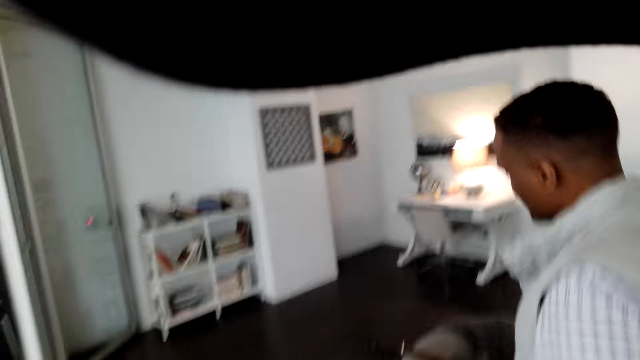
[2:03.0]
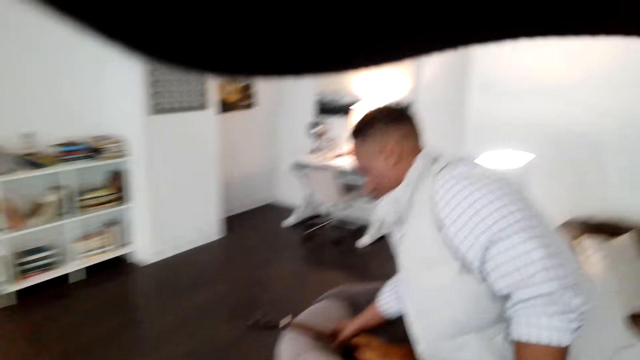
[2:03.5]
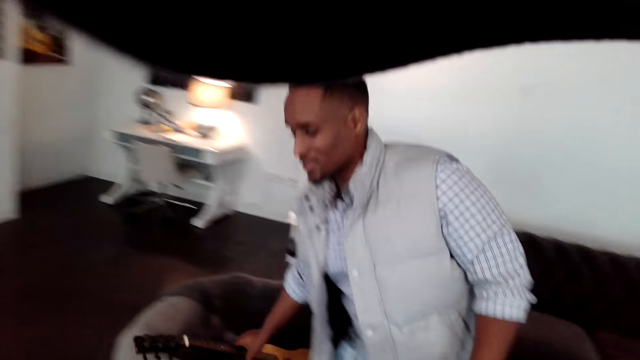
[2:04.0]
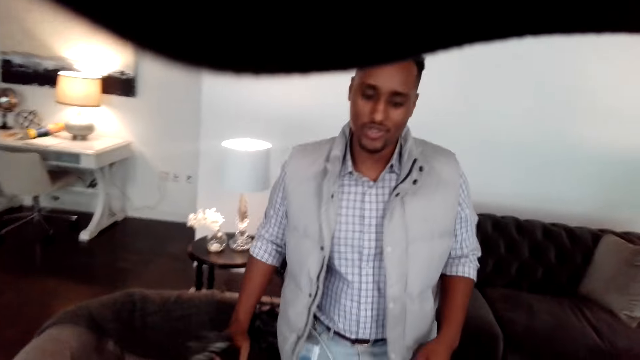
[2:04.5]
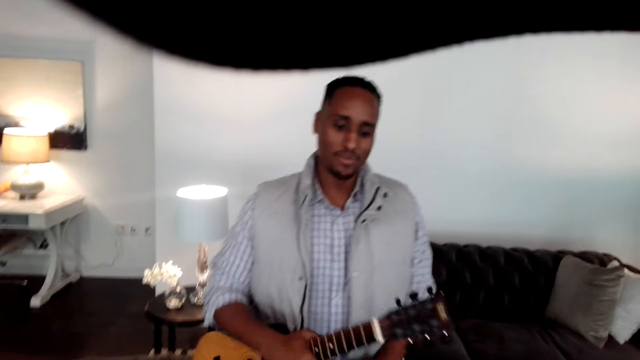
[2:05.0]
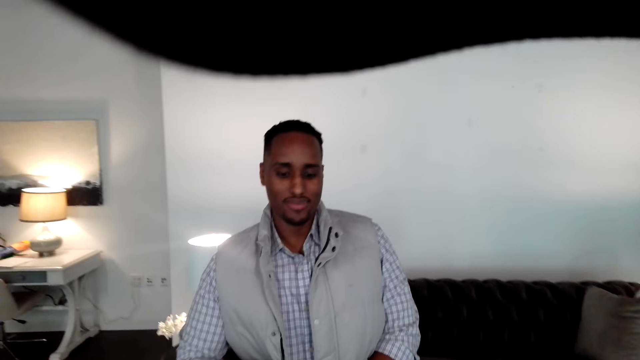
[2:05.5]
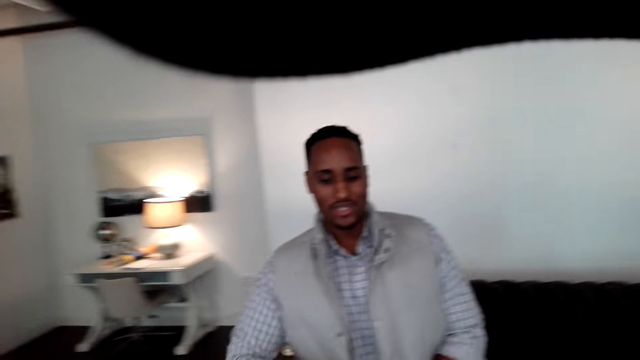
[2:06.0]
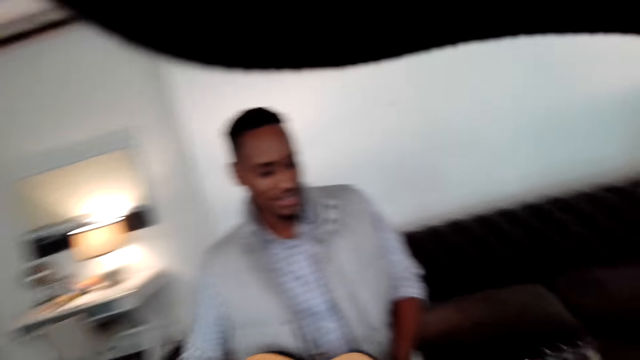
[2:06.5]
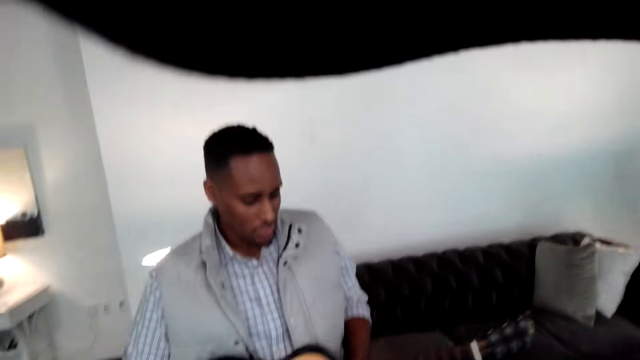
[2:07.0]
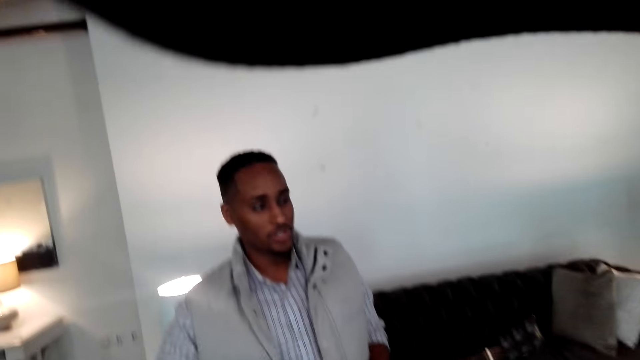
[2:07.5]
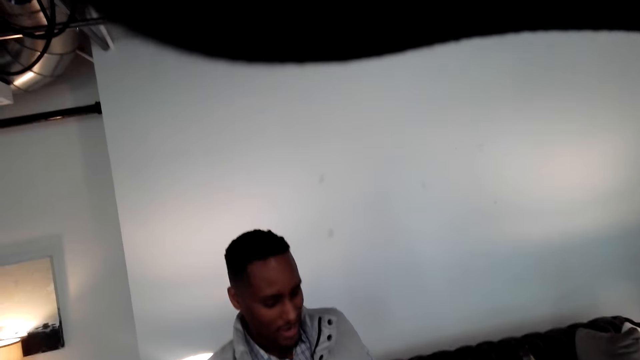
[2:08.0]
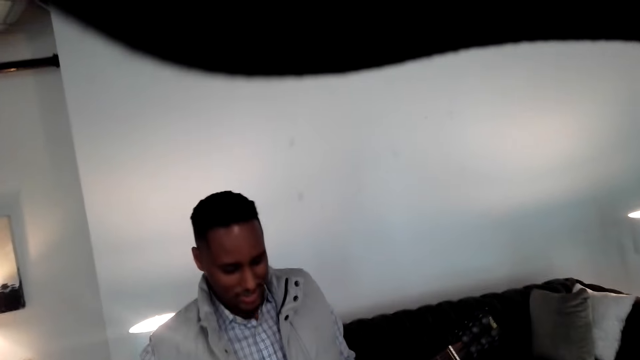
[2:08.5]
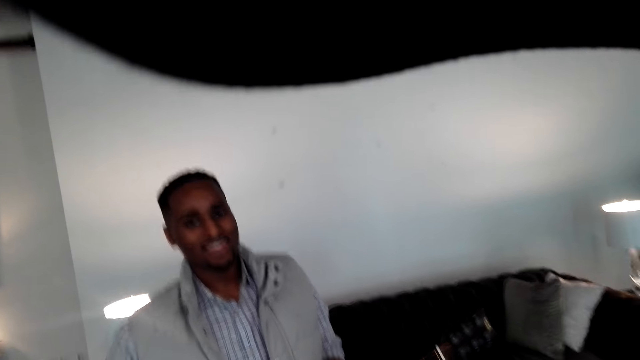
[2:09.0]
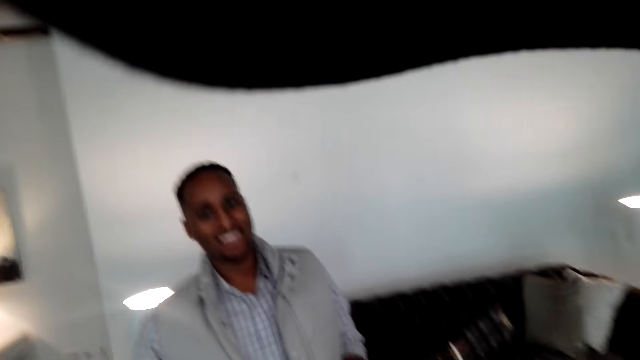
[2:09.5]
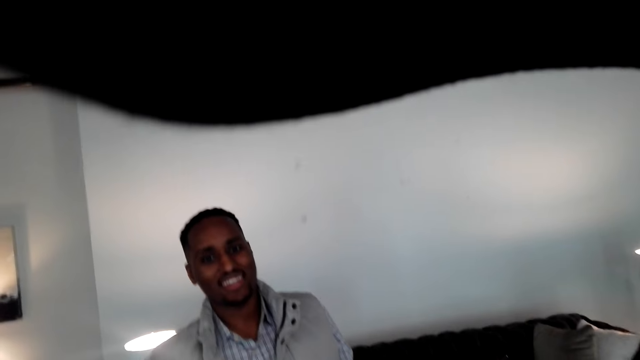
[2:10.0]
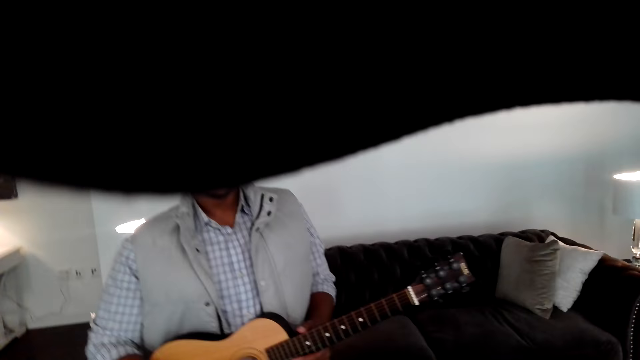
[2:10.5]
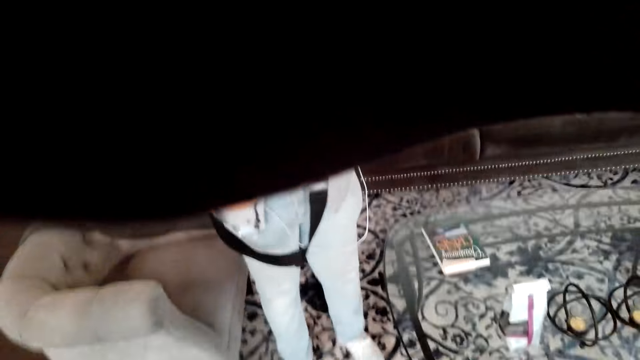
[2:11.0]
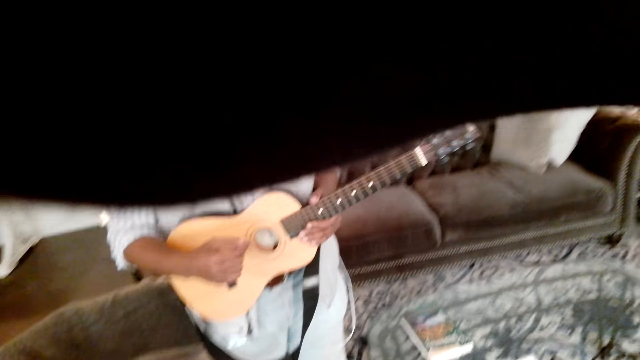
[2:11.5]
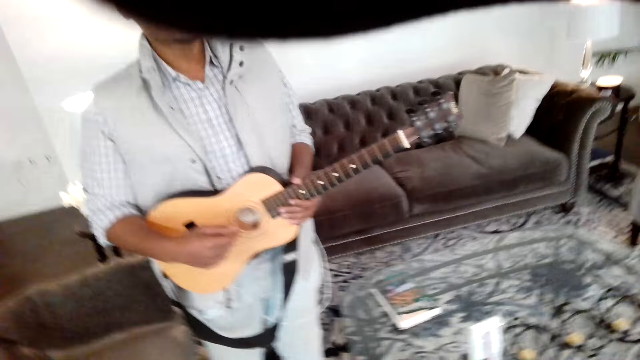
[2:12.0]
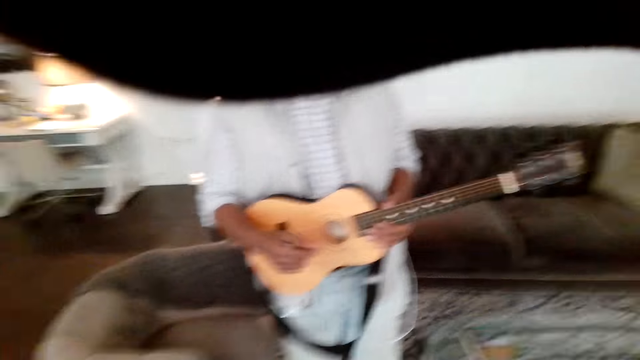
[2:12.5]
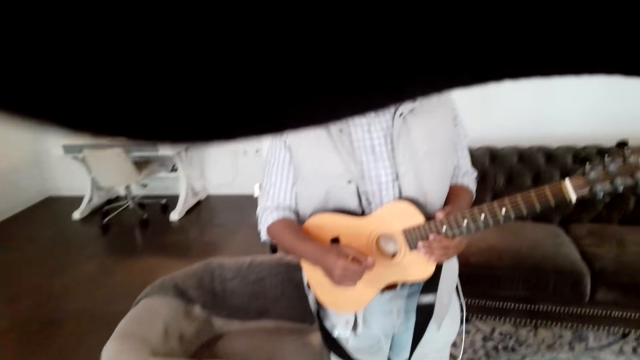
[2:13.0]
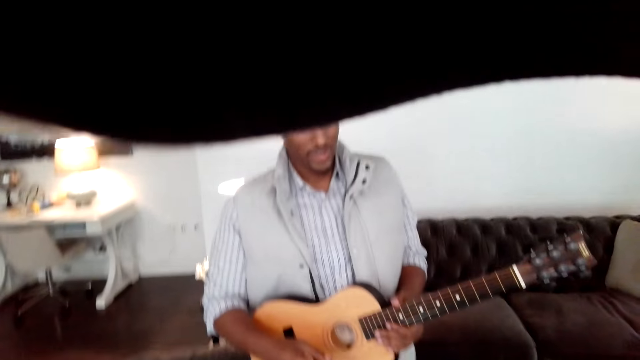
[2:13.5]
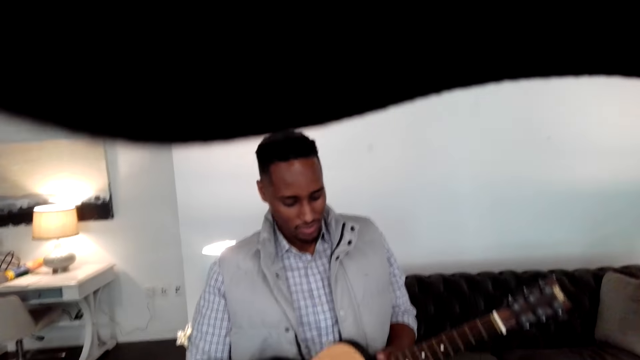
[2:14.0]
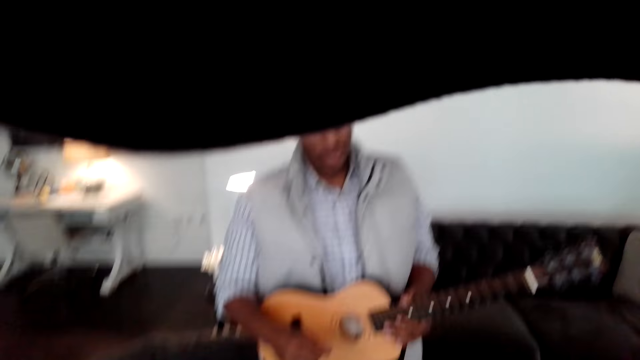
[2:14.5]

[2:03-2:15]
A man walks around. The camera wearer talks with the man. The man lifts a guitar and plays the guitar.

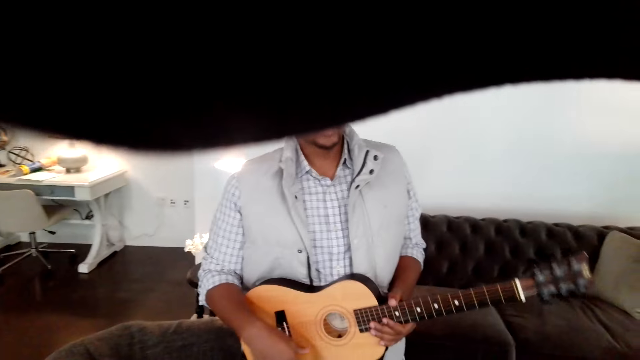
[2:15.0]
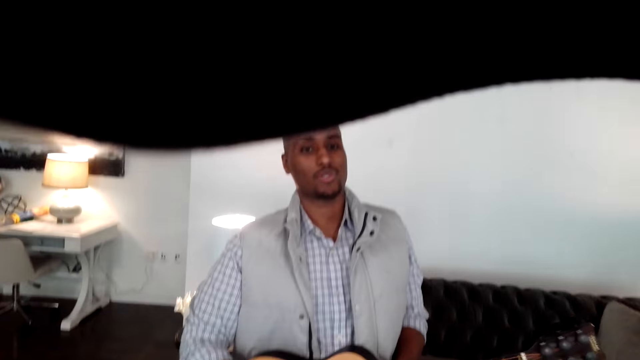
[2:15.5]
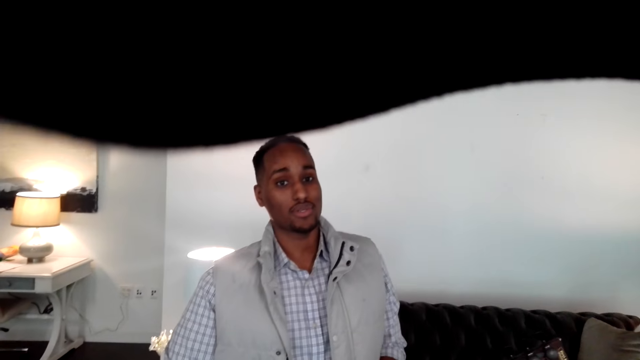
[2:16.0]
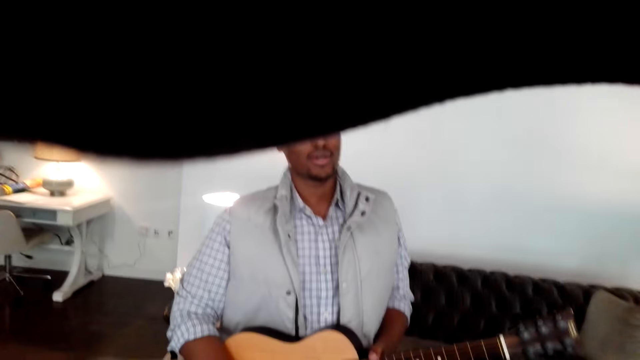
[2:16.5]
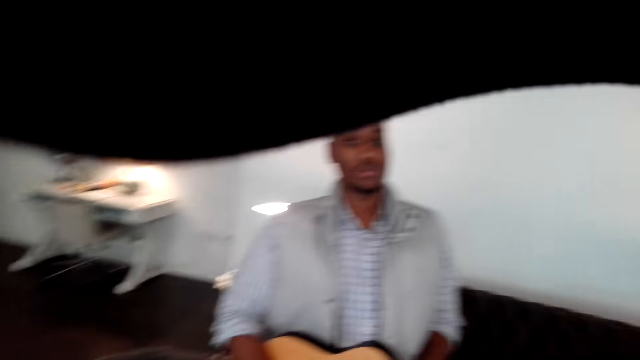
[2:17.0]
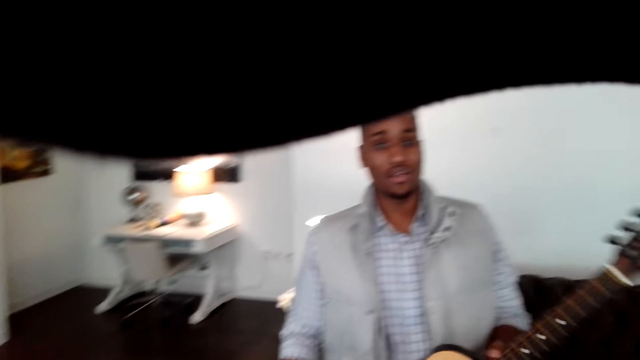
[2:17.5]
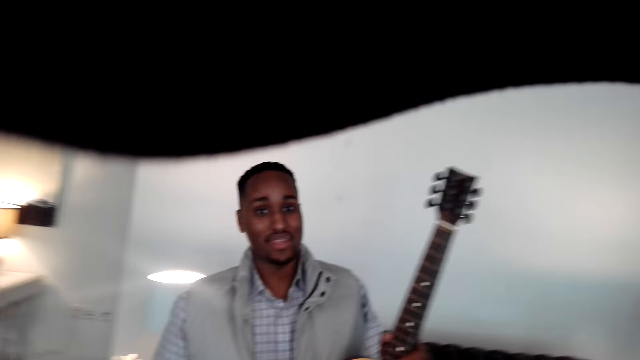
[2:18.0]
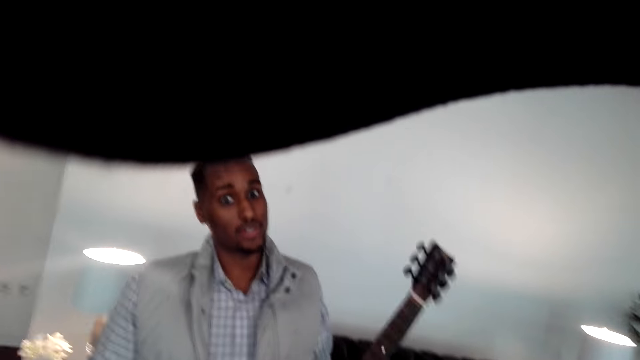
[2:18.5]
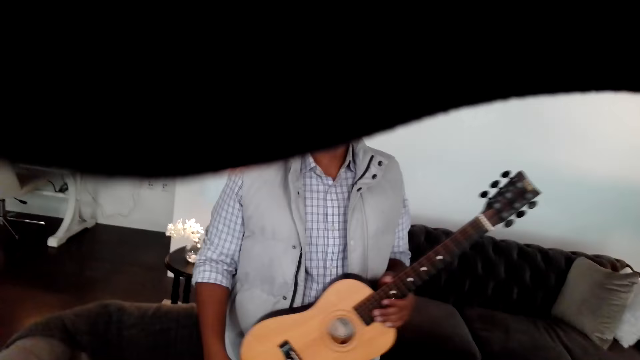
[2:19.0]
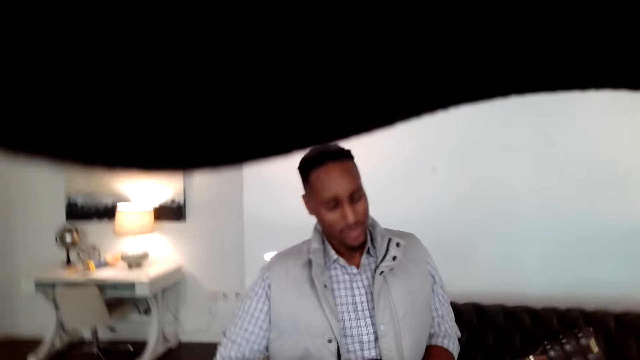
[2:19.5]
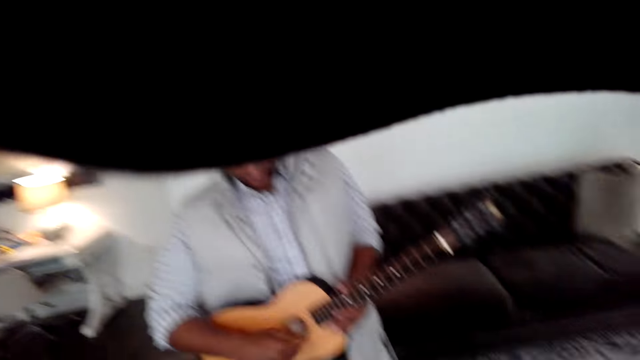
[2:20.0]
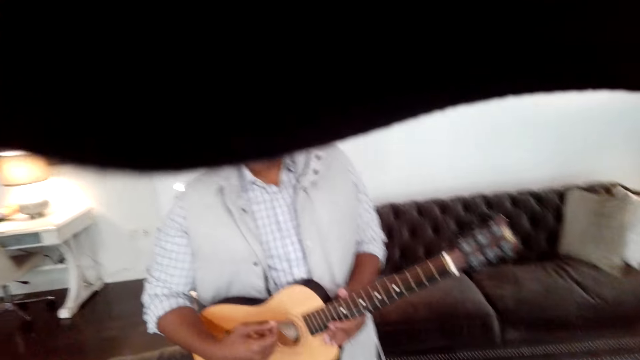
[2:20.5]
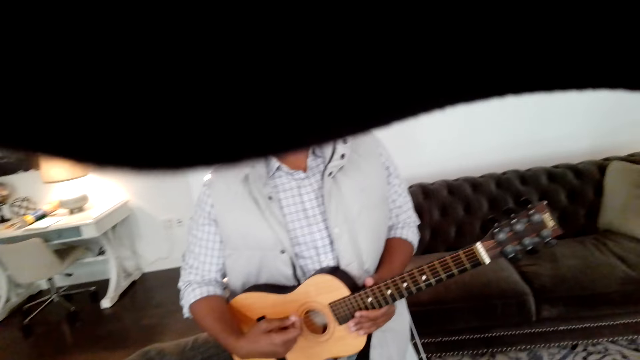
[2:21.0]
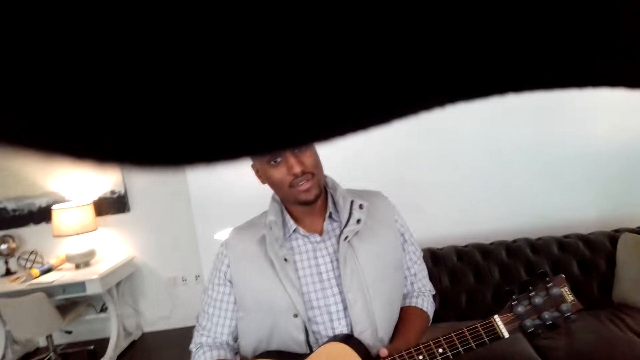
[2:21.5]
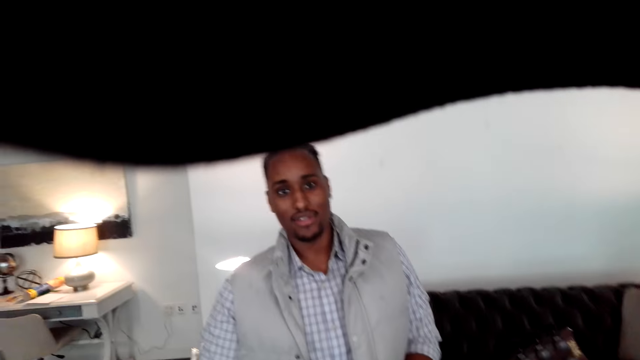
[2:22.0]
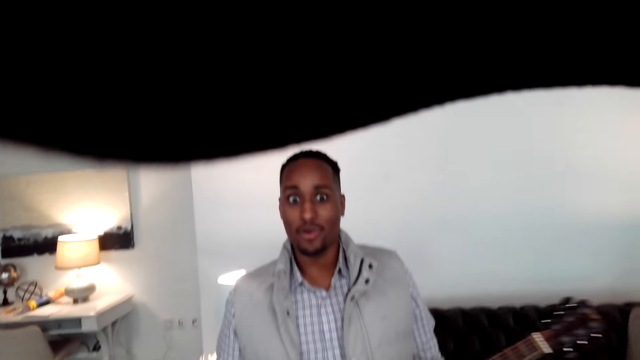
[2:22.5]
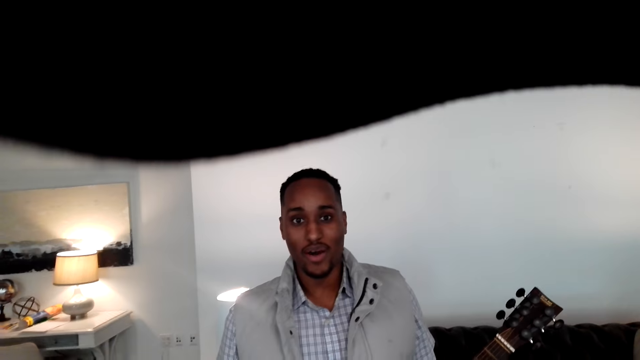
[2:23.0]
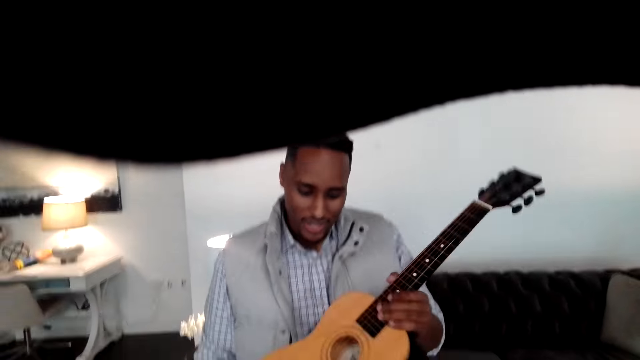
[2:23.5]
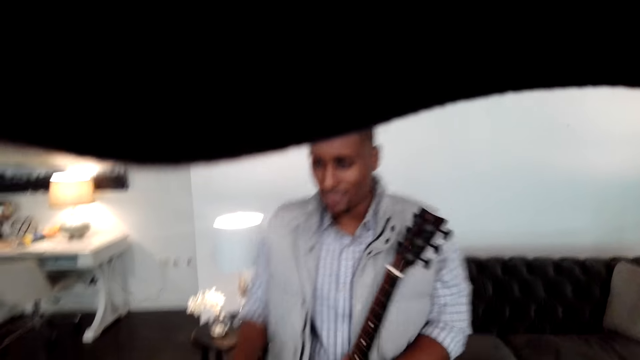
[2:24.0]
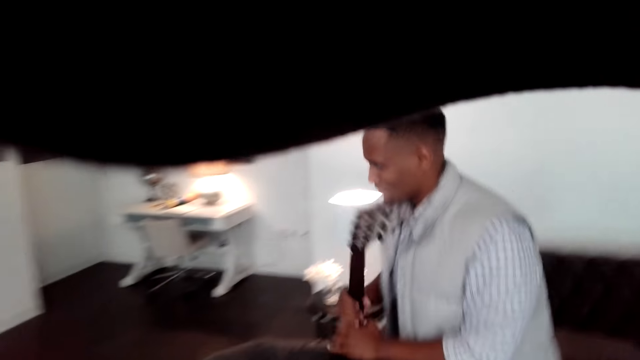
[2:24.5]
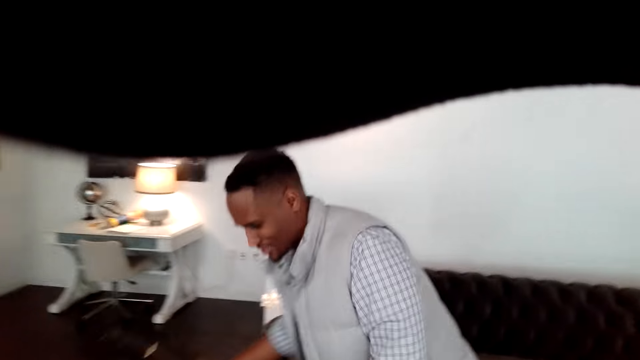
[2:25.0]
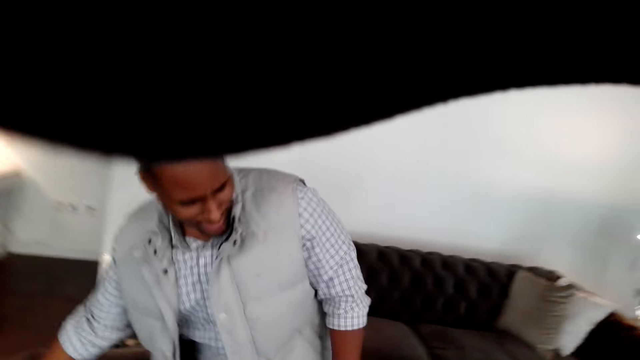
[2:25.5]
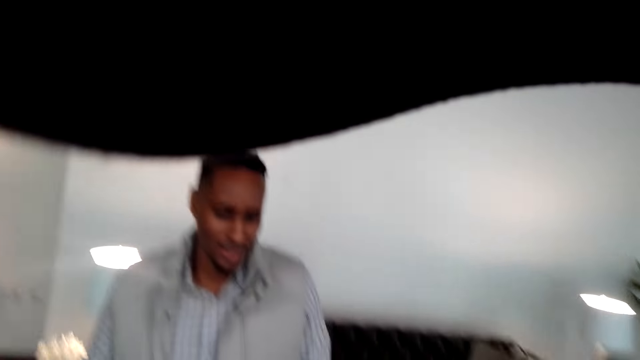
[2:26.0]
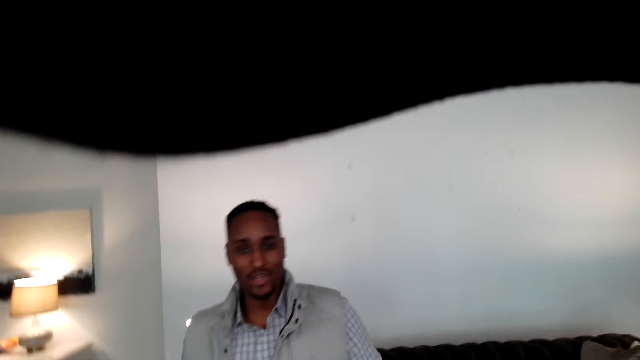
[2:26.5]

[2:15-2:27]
A man shakes a guitar. The man plays the guitar. The camera wearer talks with the man. The man nods his head, swings his hands and places the guitar on the table or seat.
